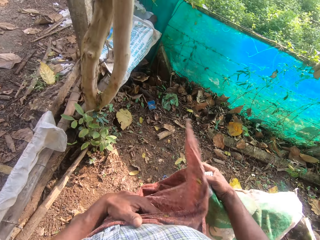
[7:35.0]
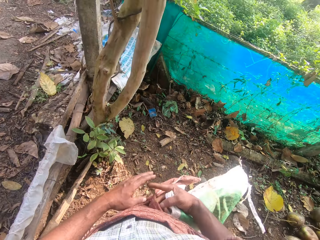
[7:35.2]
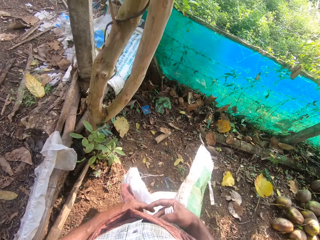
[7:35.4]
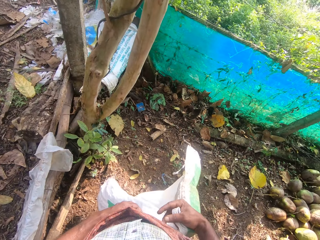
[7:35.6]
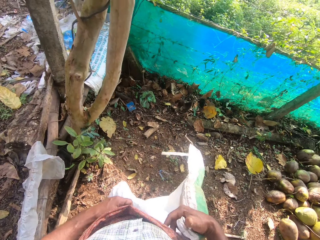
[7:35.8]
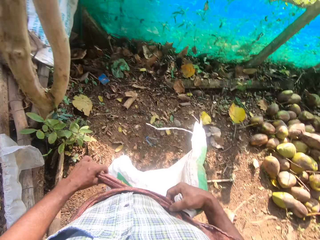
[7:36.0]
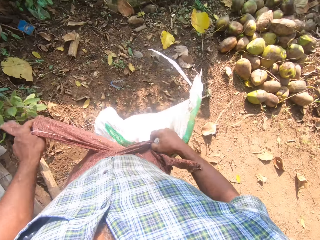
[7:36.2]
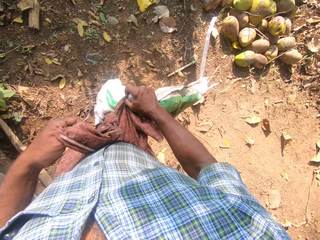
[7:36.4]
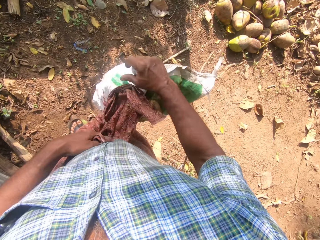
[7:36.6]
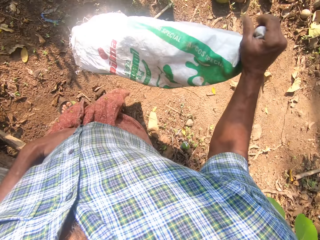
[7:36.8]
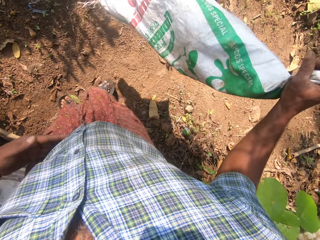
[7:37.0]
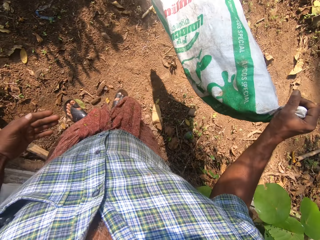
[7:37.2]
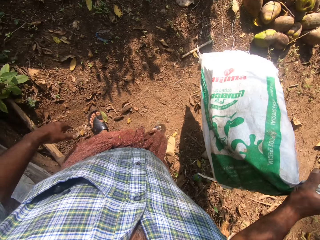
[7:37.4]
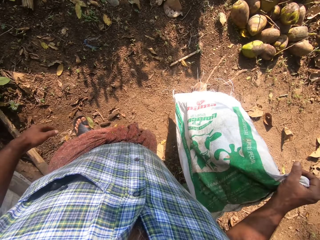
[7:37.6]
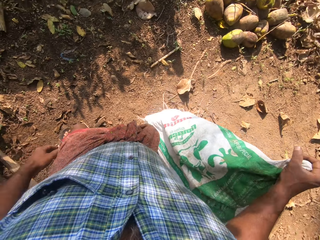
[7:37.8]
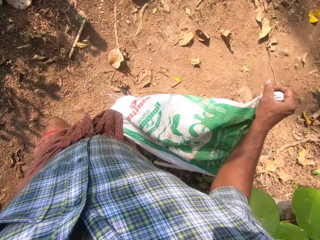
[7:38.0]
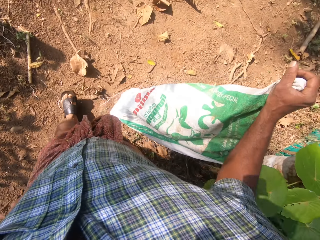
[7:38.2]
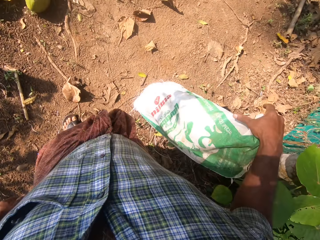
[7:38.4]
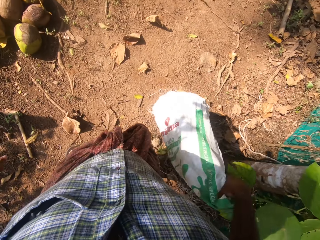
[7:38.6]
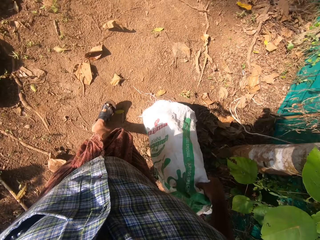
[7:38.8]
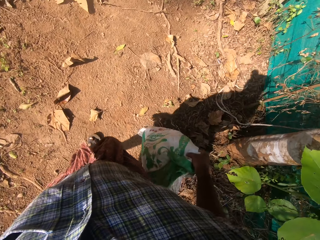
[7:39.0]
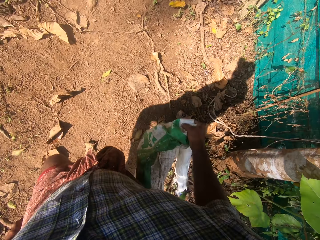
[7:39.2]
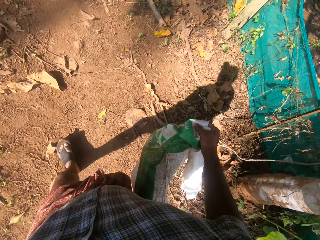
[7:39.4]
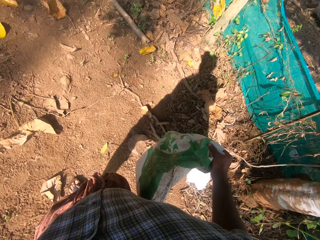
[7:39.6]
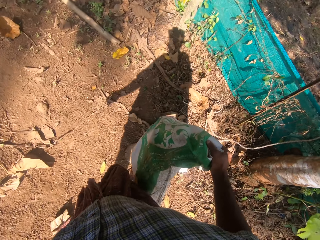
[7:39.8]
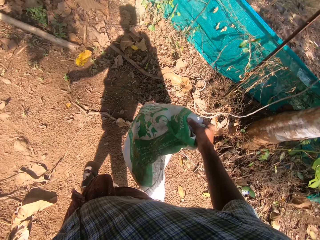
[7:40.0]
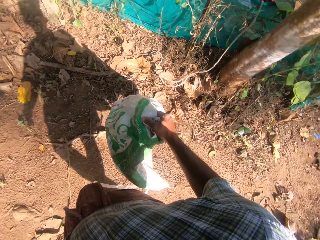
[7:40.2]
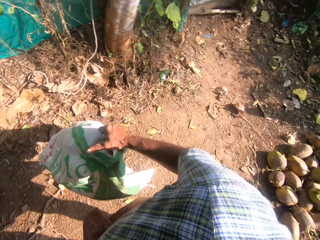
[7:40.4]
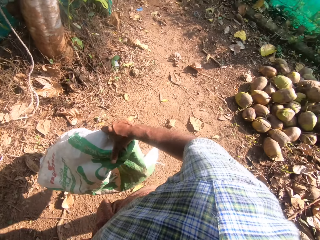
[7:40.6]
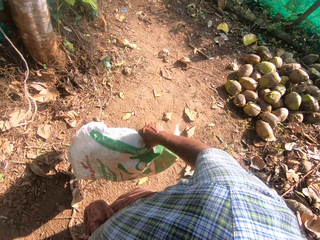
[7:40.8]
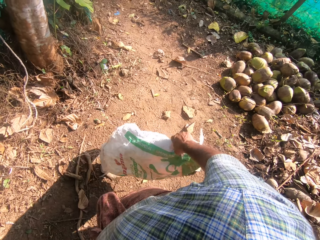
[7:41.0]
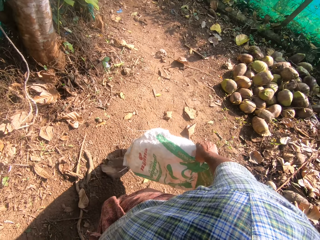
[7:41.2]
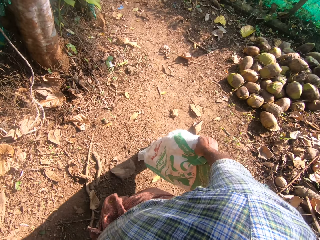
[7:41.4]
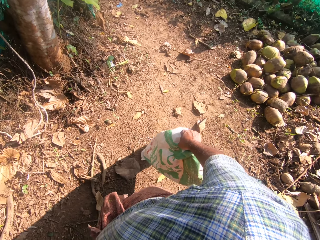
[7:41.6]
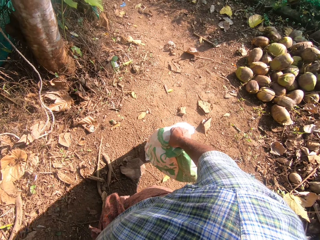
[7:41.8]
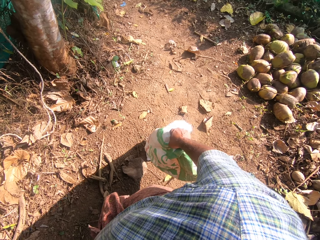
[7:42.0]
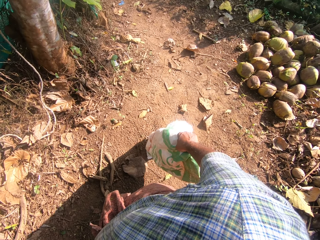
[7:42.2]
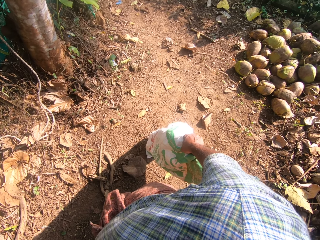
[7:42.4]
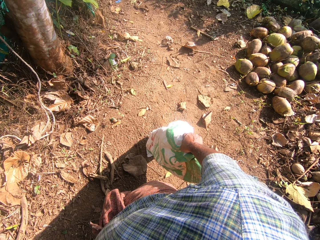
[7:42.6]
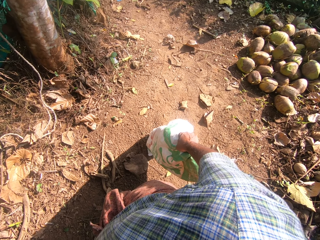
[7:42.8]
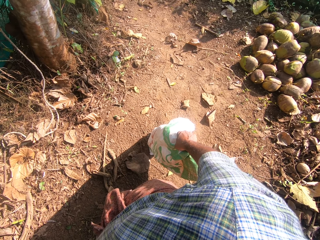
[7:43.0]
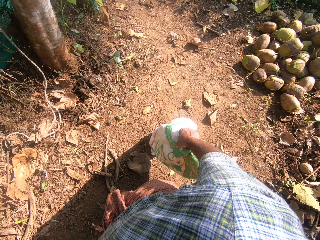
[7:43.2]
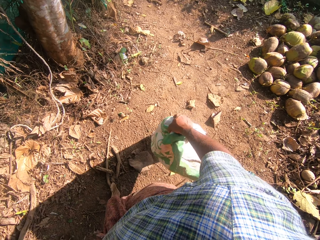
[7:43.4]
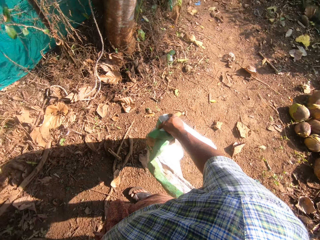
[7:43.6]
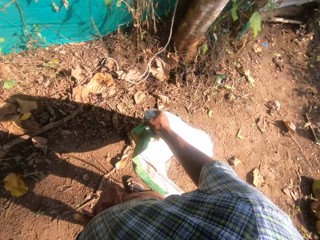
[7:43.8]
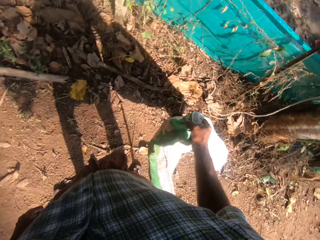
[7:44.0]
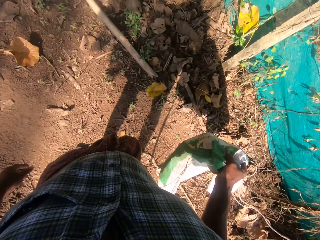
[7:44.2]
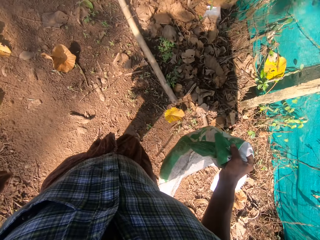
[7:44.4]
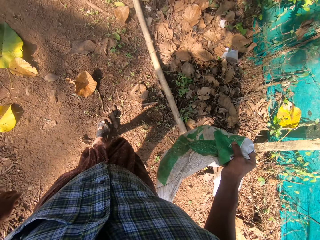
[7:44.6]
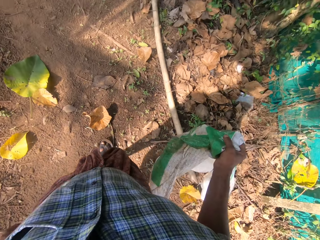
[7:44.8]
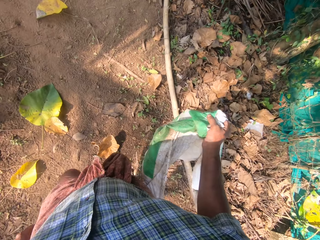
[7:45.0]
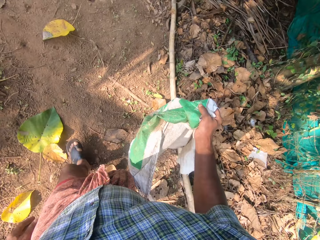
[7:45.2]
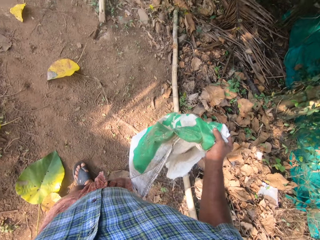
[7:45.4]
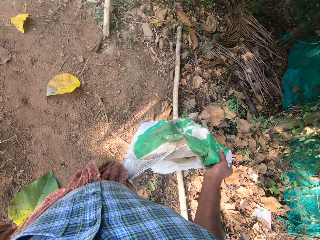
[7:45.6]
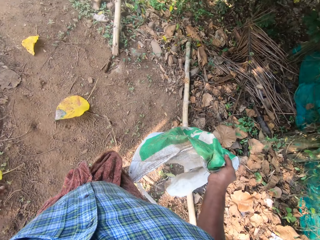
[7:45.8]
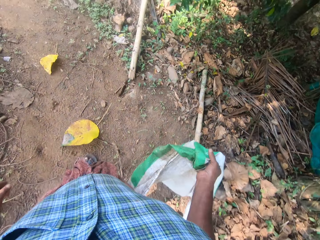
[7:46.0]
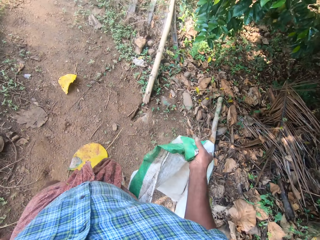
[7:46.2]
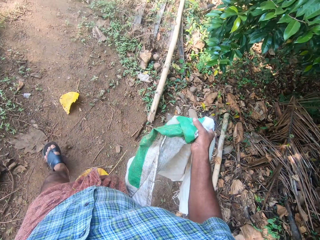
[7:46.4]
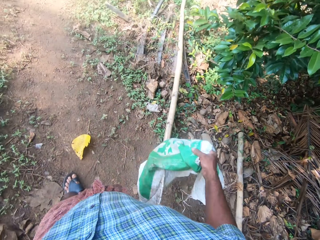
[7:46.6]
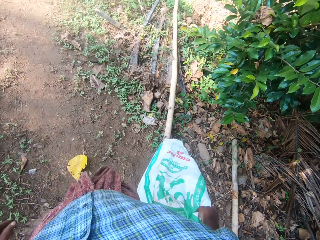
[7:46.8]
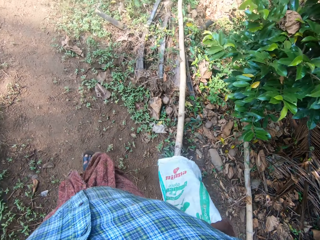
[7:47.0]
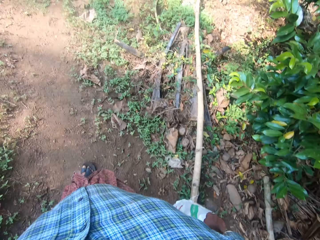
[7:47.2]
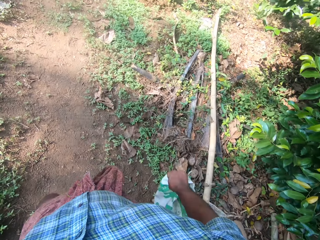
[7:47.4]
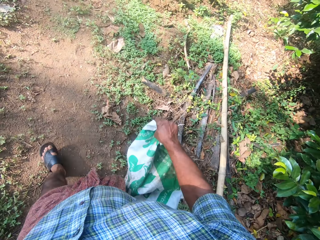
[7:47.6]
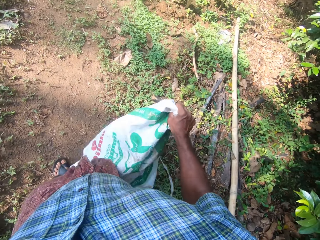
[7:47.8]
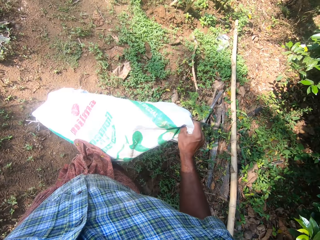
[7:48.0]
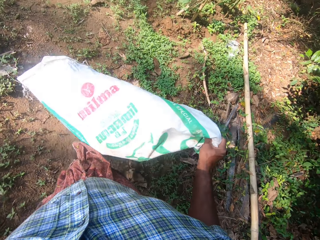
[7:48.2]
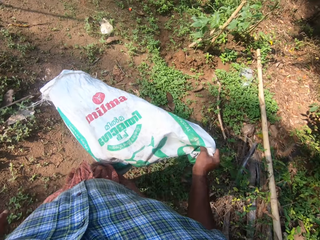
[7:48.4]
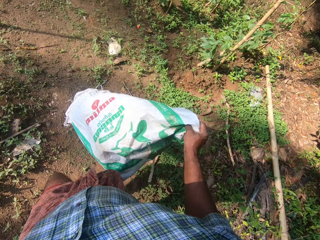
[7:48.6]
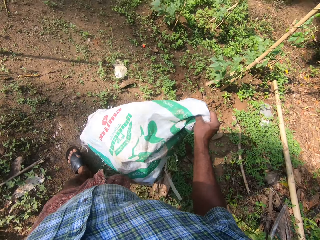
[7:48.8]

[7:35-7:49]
The camera wearer moves around. He adjusts his clothes. He ties the wrapper with both hands. He walks around with a plastic sack. He stops a little. He walks around with the plastic sack.

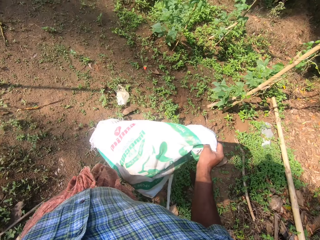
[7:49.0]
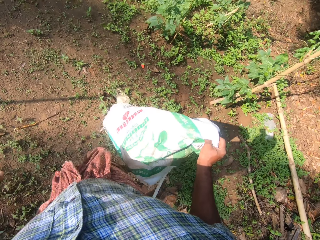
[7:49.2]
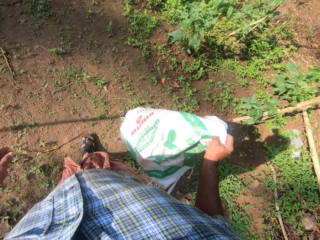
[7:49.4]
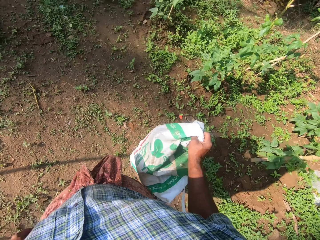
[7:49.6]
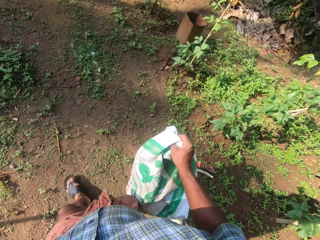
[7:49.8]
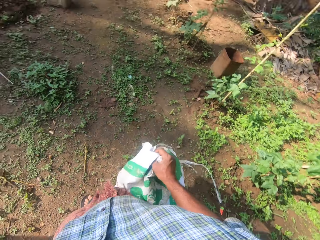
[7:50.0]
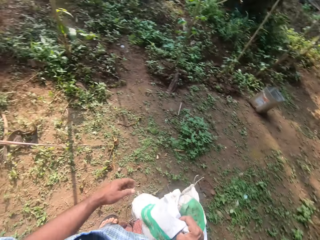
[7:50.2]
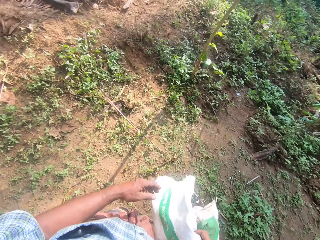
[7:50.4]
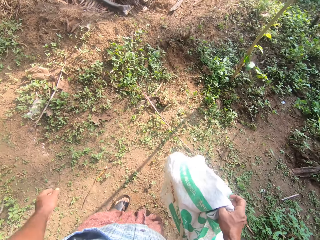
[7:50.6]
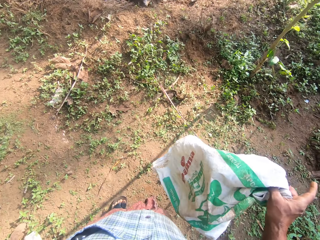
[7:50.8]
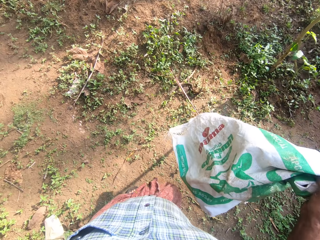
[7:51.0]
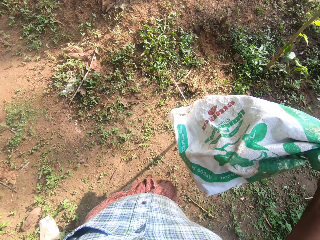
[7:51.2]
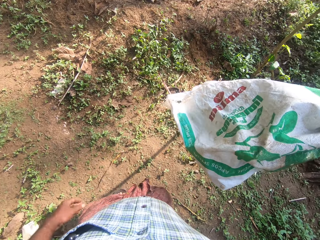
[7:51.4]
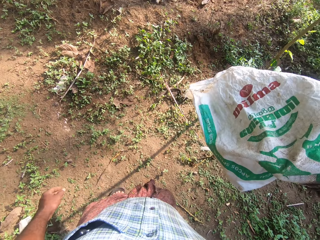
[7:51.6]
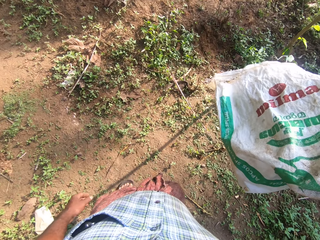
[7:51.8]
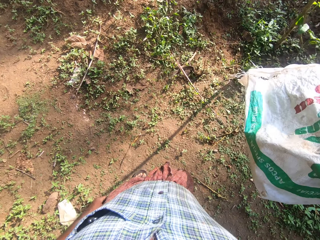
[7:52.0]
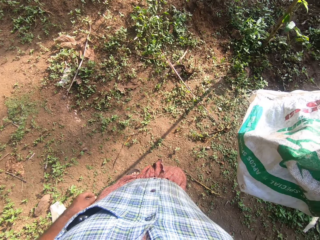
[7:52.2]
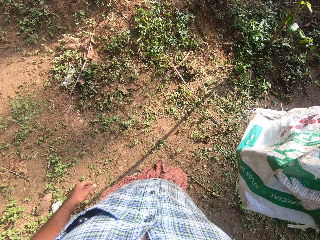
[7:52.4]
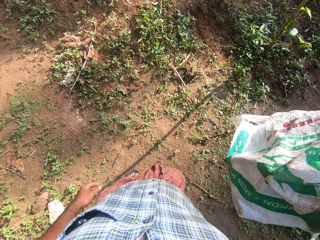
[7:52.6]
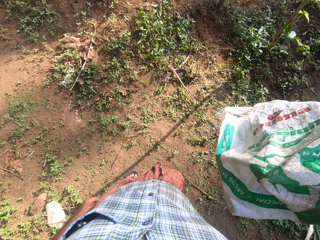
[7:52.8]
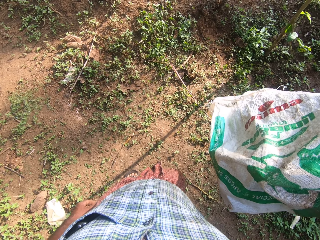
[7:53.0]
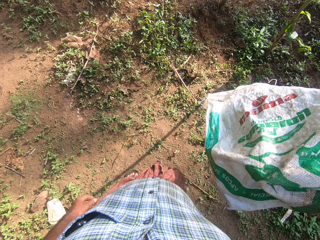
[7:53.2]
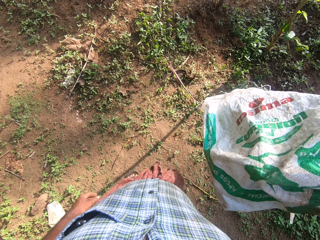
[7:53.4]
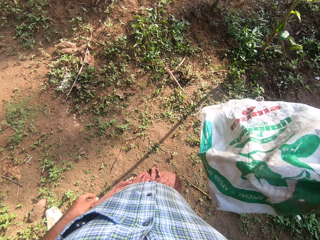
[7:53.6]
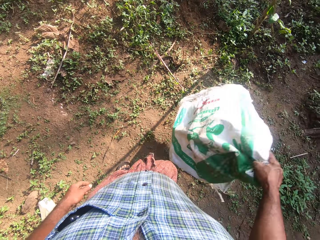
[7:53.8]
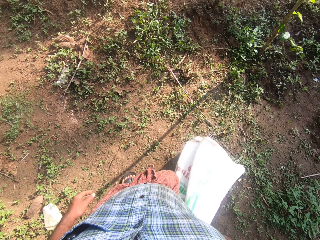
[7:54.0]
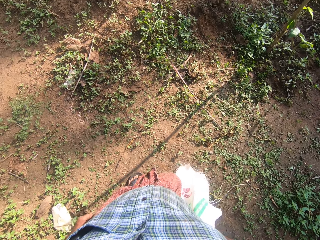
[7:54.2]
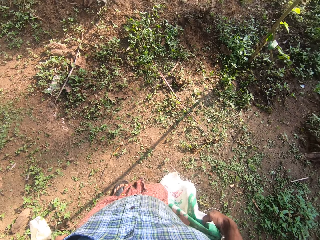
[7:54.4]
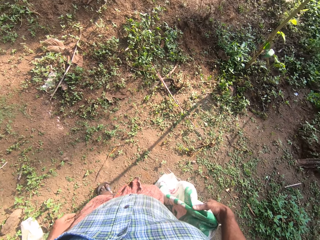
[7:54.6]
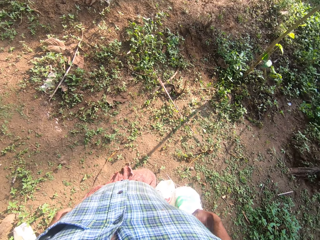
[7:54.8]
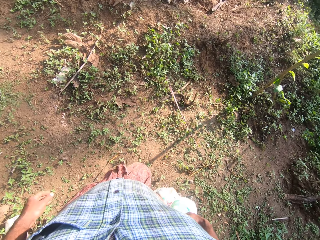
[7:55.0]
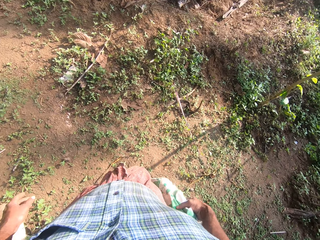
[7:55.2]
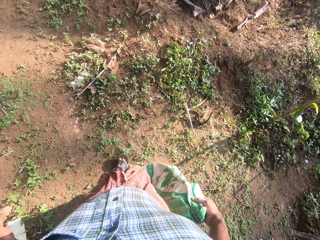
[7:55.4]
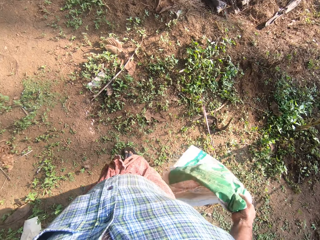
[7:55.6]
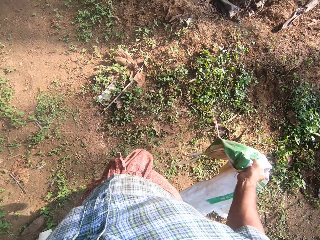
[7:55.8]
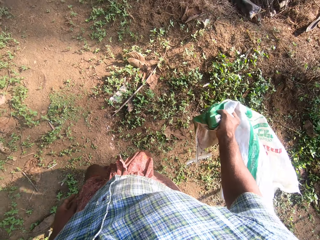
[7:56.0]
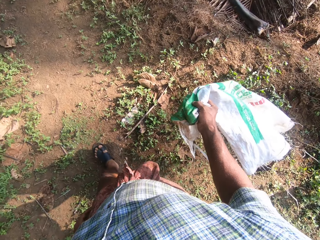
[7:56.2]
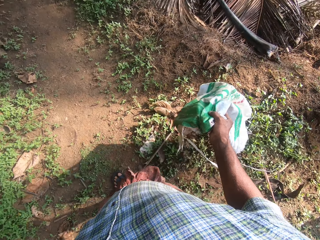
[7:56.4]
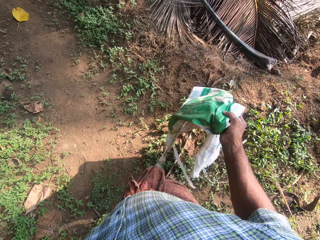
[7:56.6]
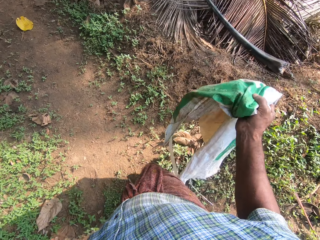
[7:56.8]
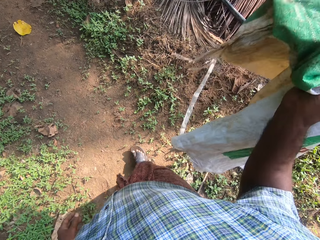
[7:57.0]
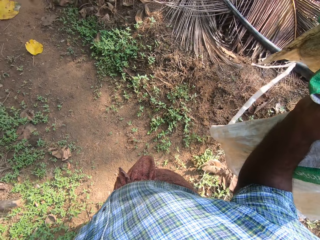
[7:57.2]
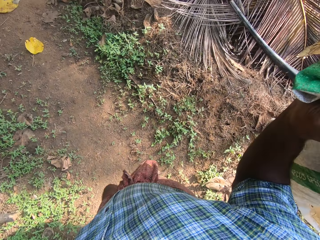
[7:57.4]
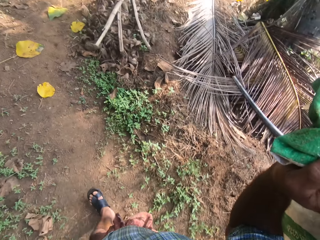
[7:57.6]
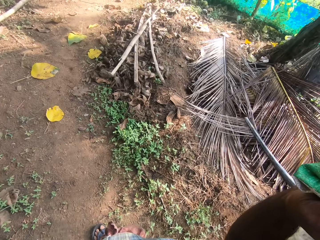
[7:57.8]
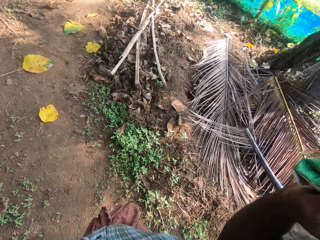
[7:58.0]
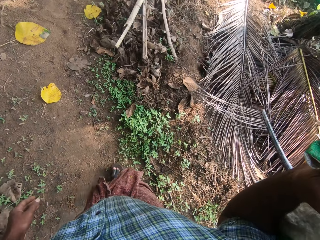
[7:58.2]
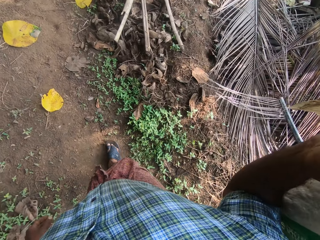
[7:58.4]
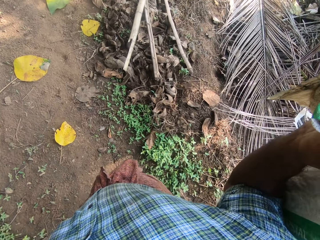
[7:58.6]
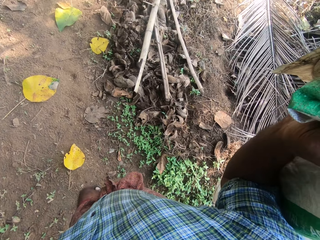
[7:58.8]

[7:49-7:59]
The camera wearer lifts the plastic sack with the right hand. They drop the right hand with the plastic sack. They walk around with the plastic sack.
